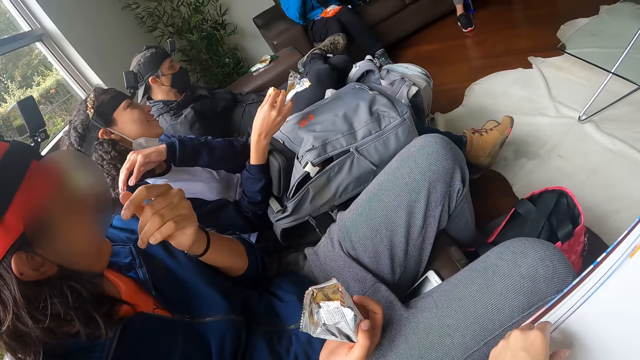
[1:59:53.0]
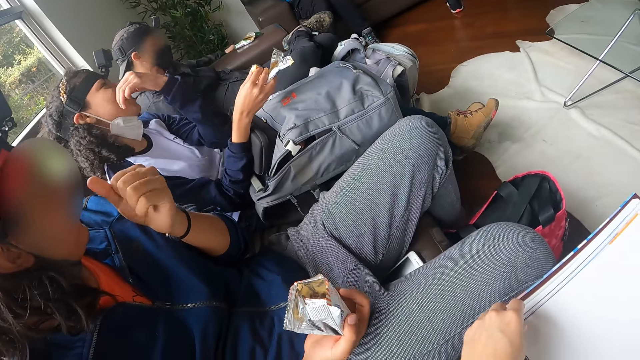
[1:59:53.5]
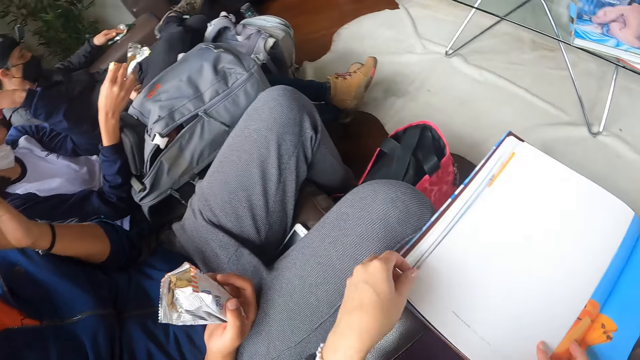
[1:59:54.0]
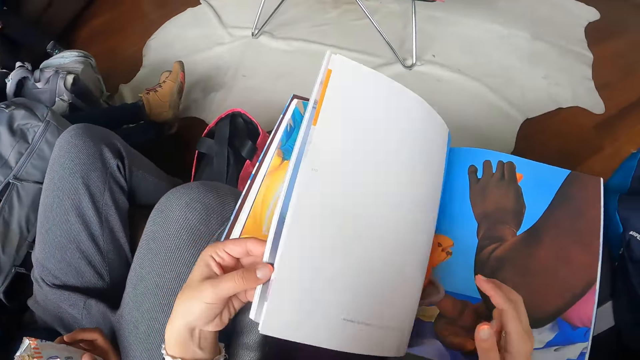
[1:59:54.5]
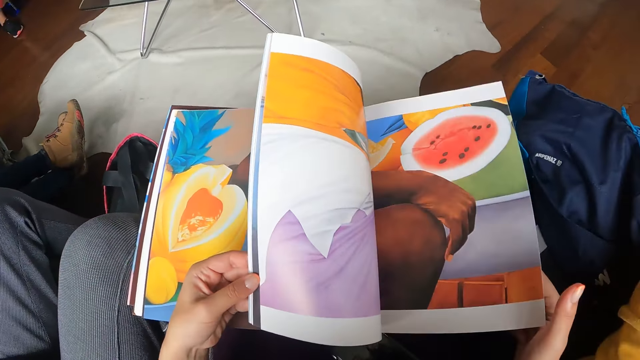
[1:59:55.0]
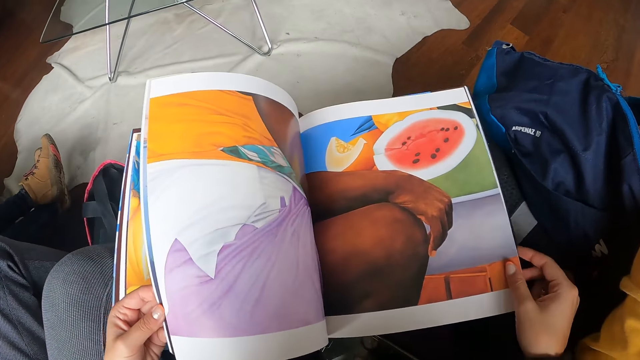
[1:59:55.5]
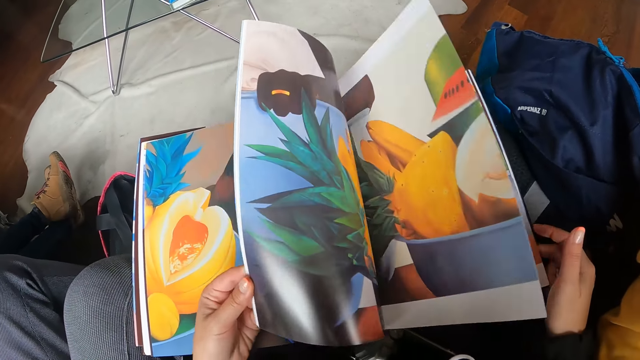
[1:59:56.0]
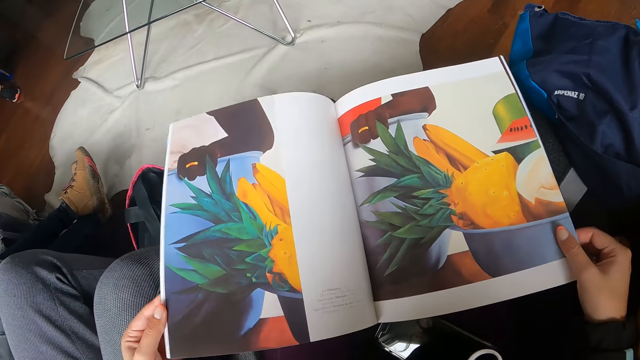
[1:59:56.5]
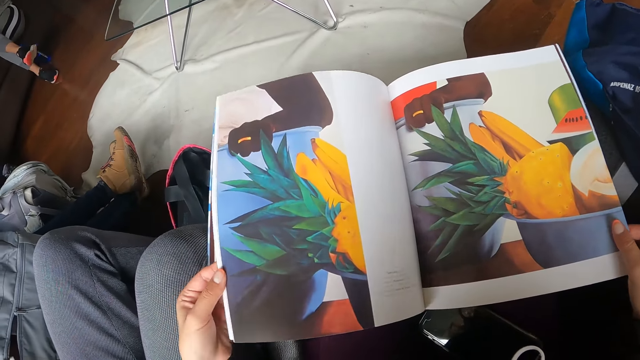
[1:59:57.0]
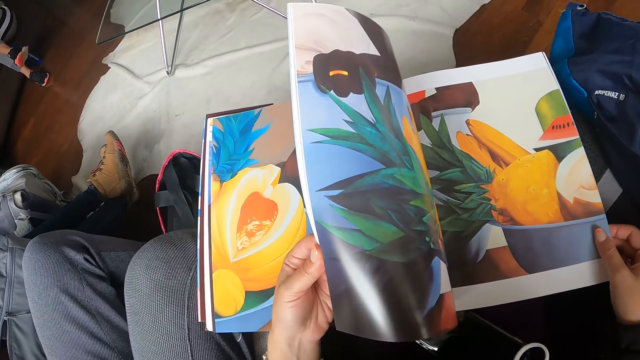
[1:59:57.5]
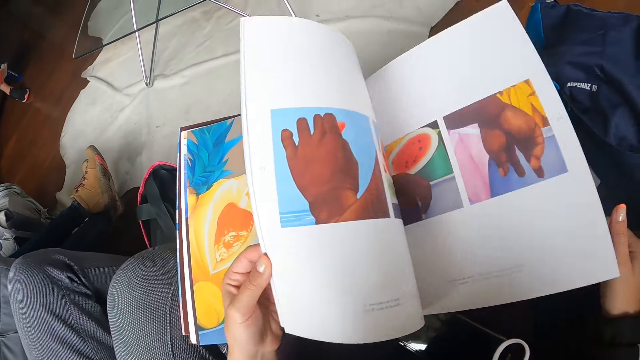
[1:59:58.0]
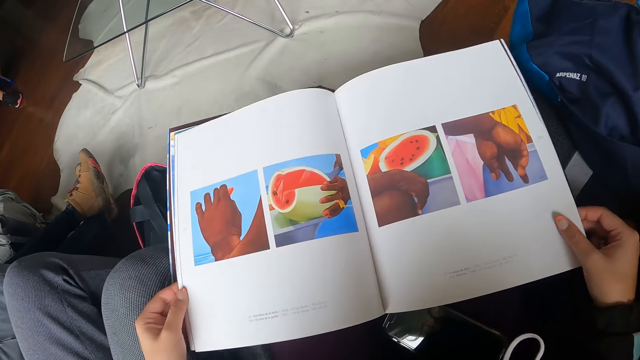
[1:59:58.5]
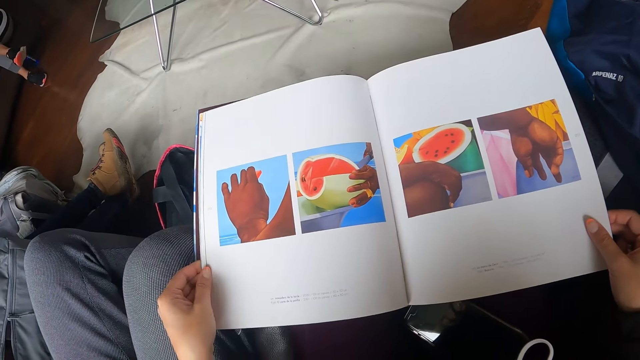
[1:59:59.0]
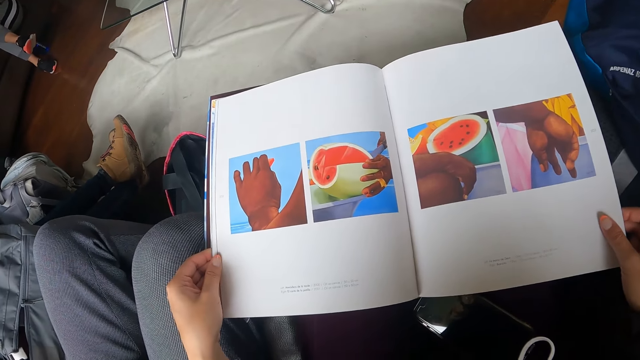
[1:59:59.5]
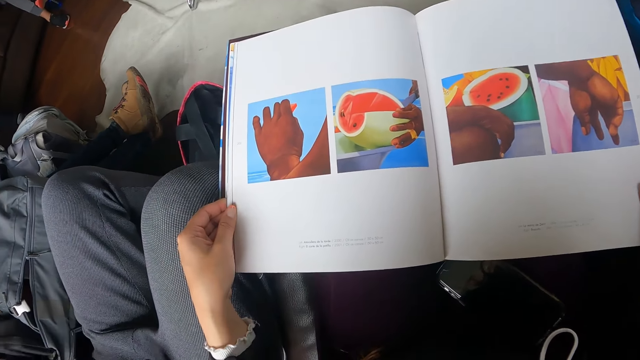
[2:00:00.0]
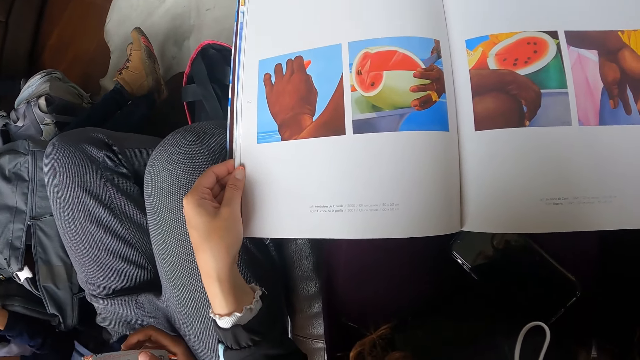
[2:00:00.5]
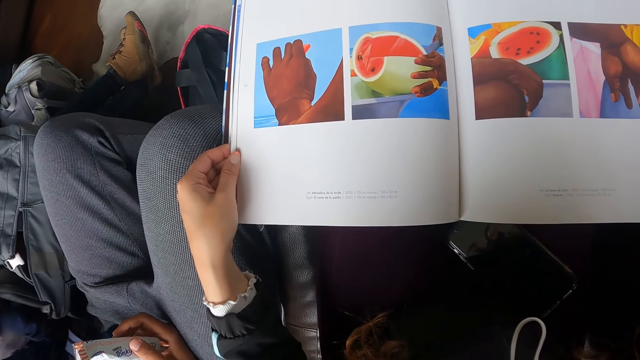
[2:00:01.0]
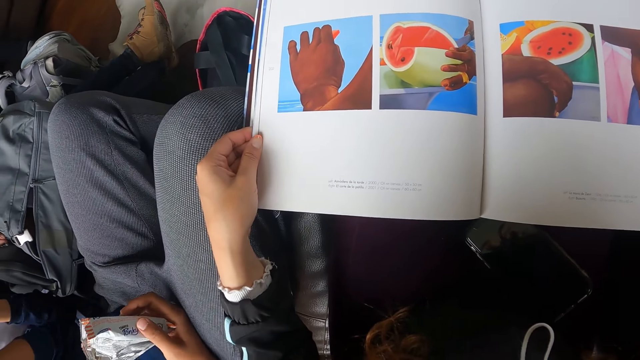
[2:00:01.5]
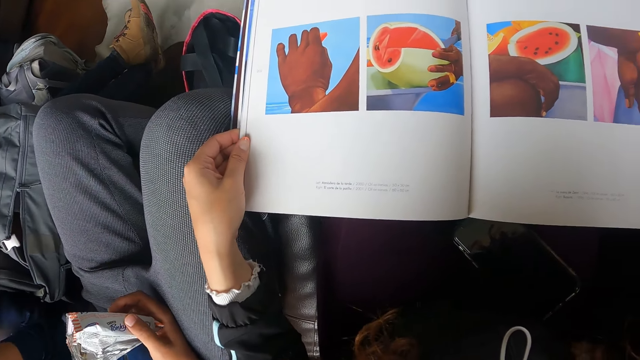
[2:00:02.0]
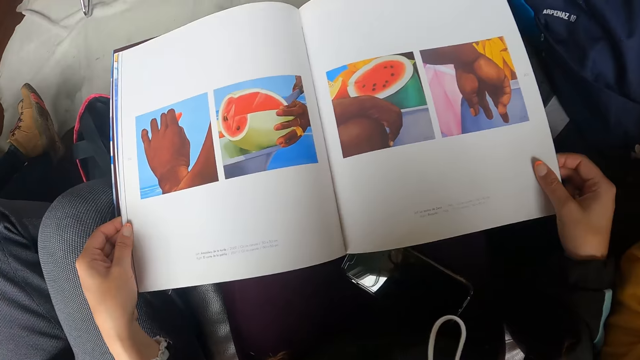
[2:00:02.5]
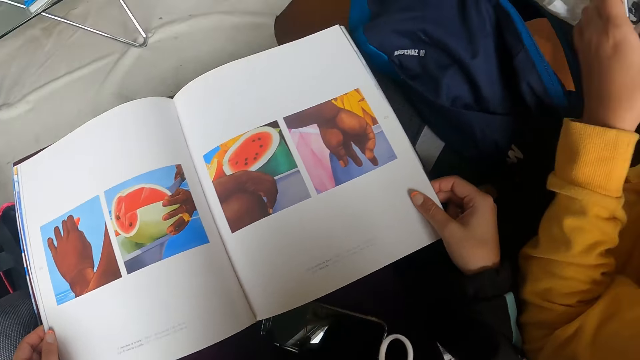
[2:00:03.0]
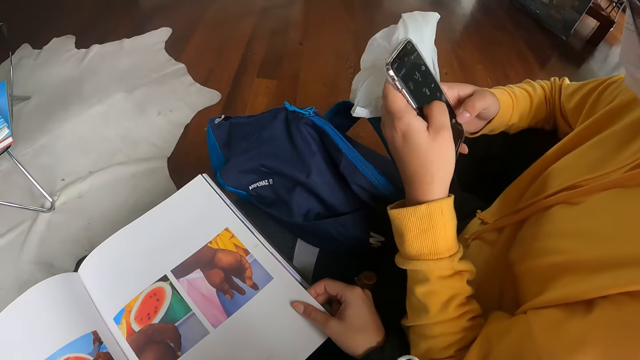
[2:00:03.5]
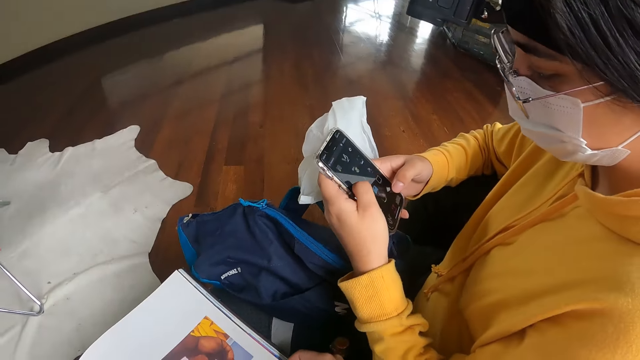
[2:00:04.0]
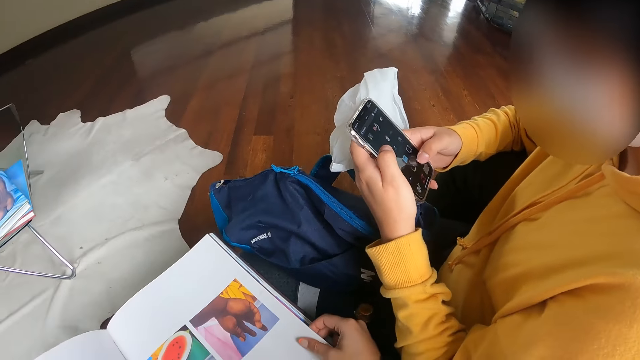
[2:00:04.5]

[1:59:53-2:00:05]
The camera wearer looks around. They flip the pages of the book.

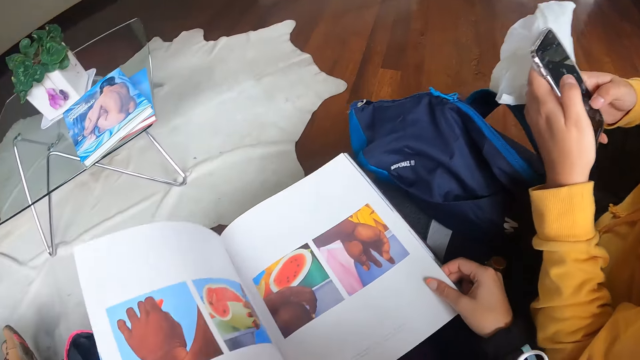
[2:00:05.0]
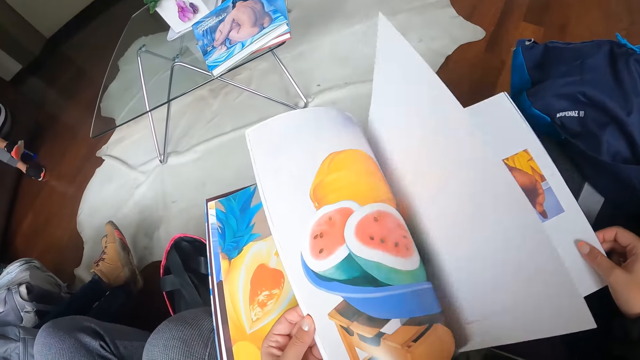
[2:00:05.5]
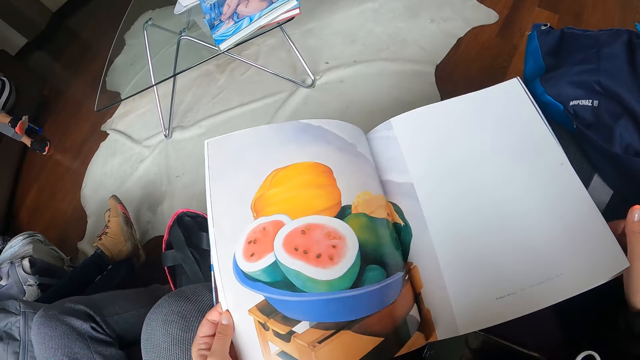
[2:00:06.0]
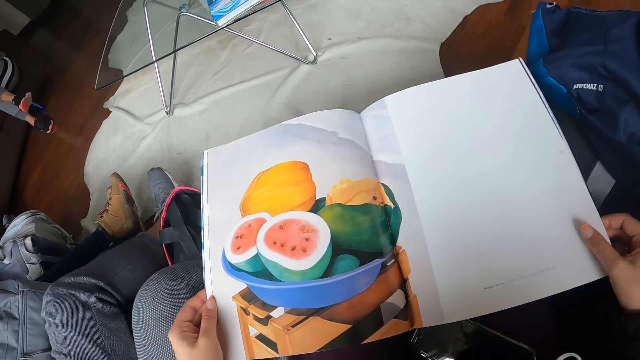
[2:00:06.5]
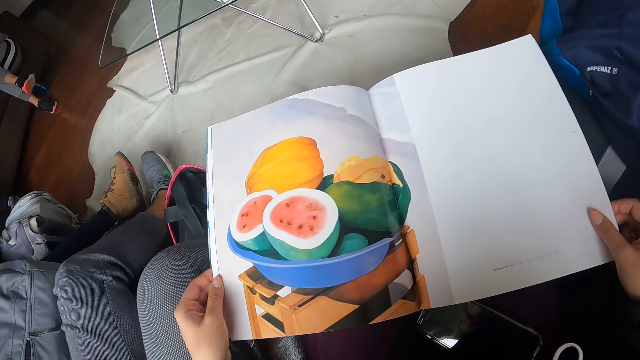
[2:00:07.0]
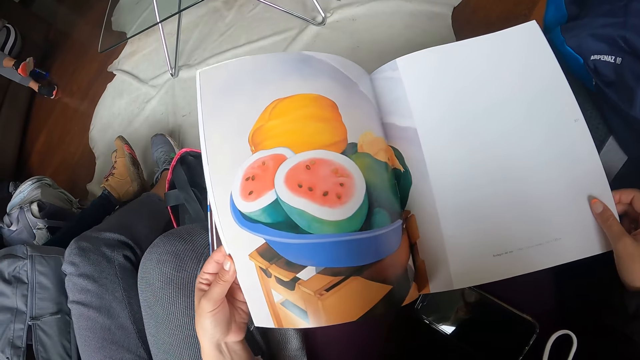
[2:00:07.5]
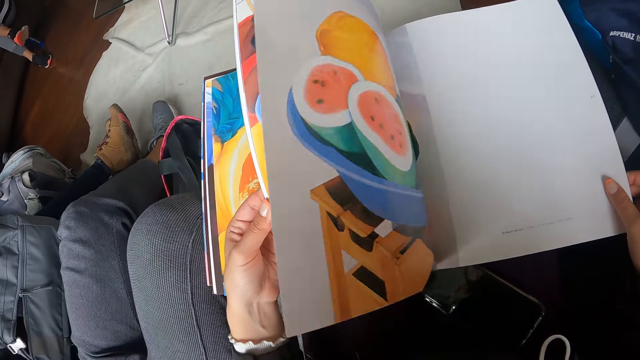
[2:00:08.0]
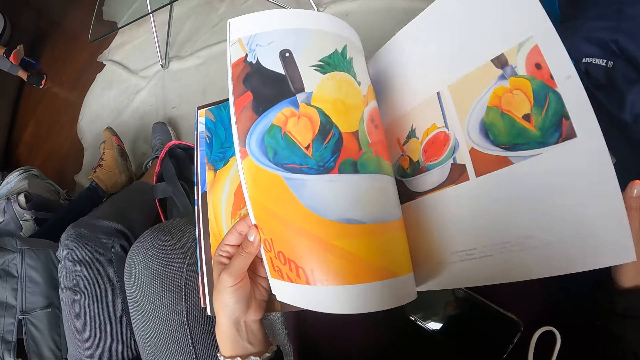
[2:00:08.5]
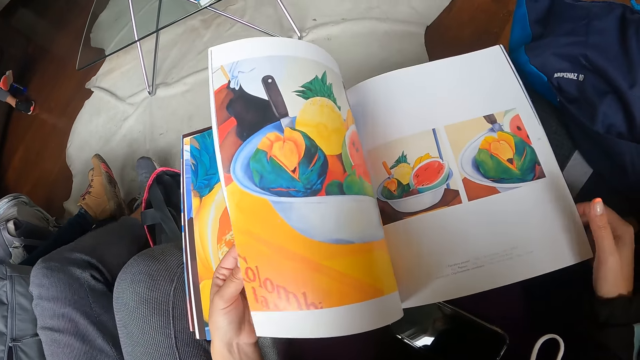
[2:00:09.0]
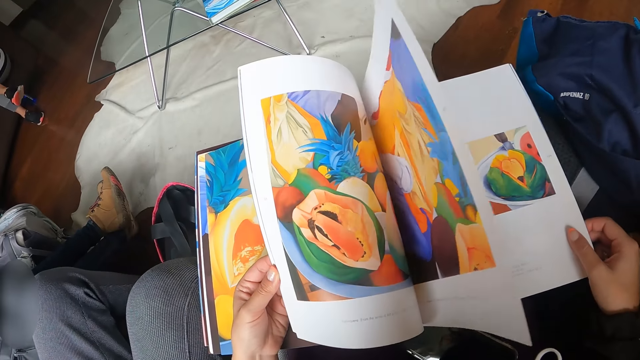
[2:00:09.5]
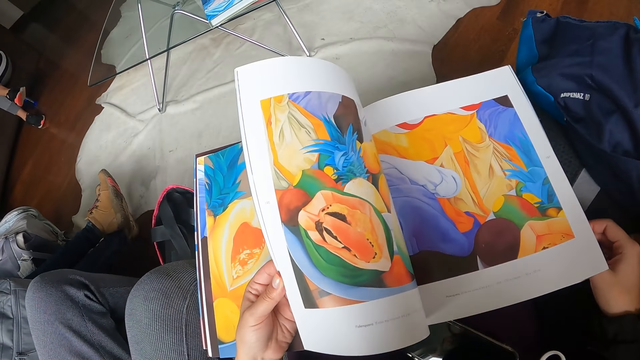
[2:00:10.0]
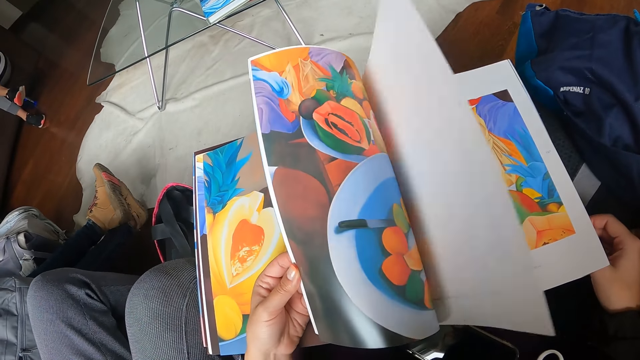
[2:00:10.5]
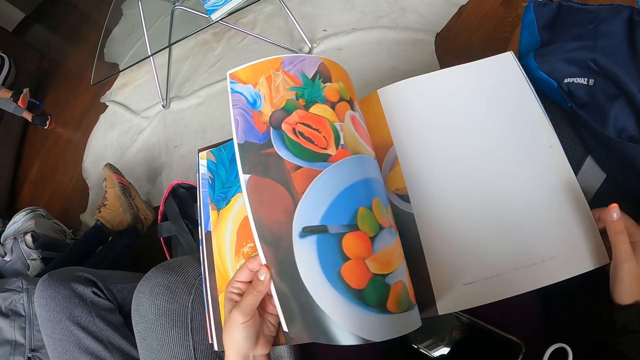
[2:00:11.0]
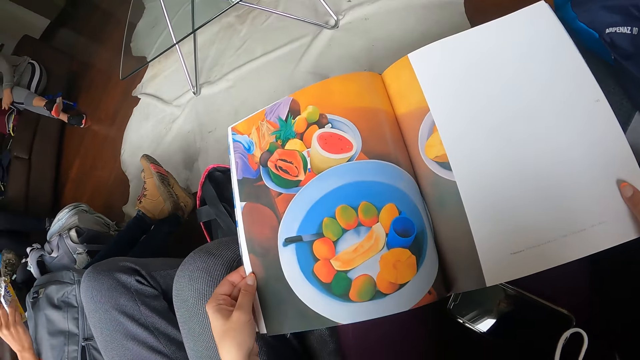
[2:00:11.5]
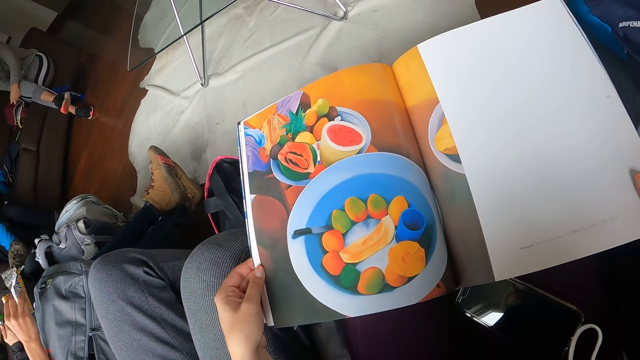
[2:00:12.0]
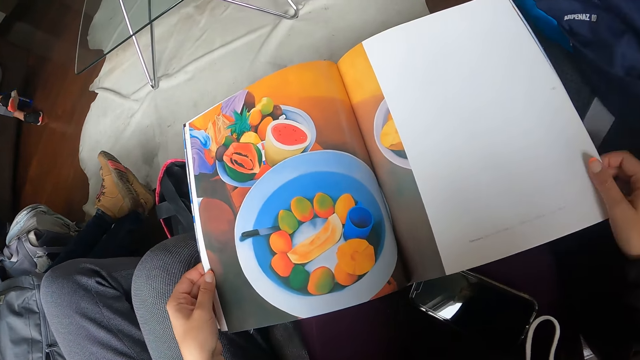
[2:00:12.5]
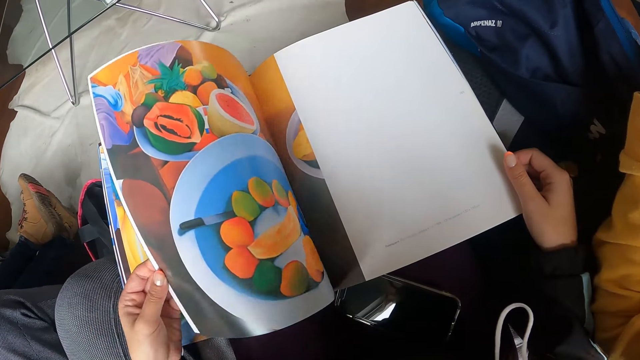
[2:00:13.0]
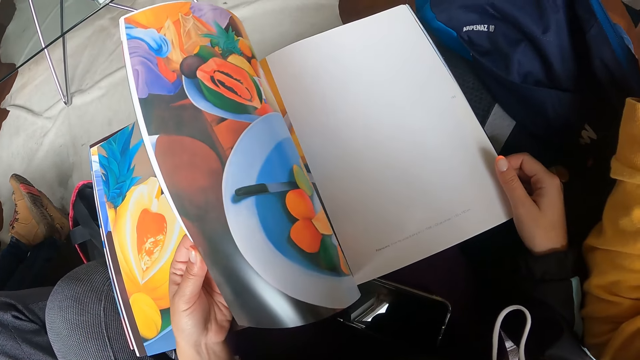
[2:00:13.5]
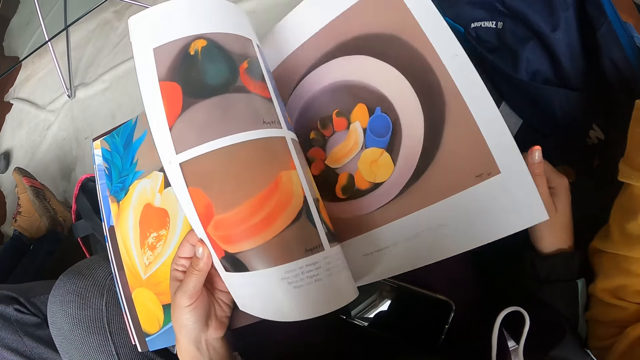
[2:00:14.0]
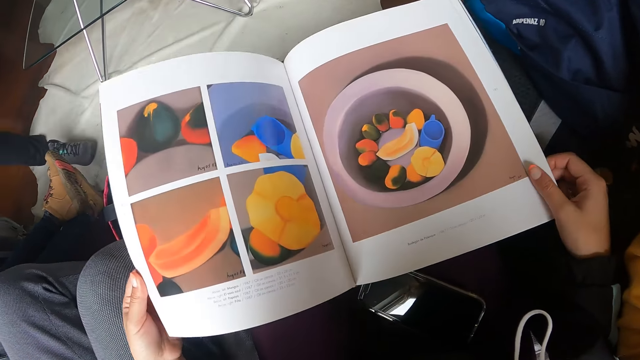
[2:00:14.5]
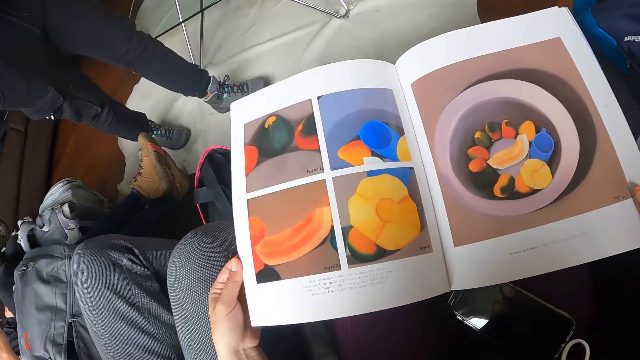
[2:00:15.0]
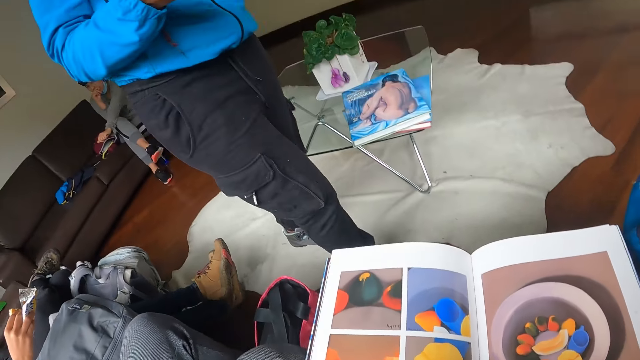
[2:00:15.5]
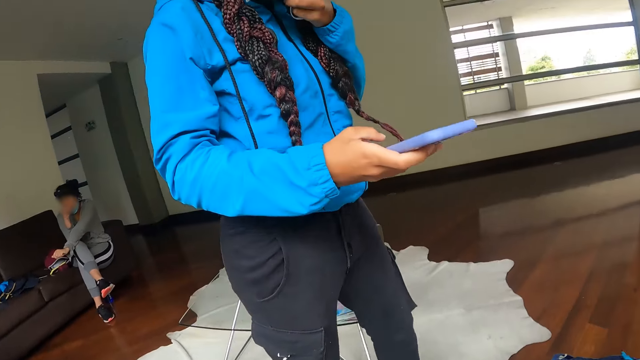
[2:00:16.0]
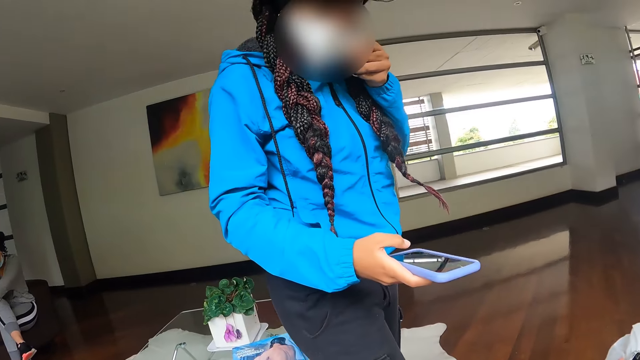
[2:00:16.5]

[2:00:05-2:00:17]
A woman walks towards another woman.
